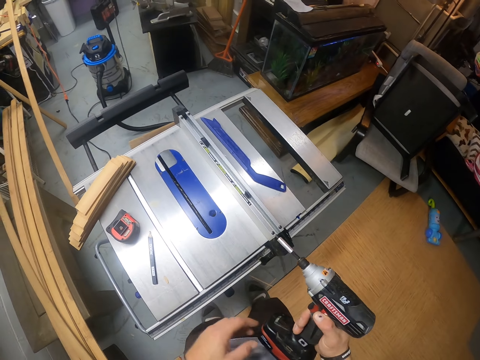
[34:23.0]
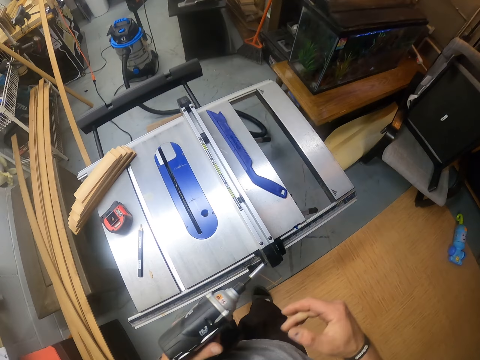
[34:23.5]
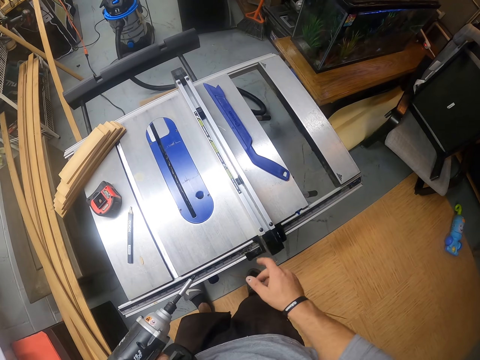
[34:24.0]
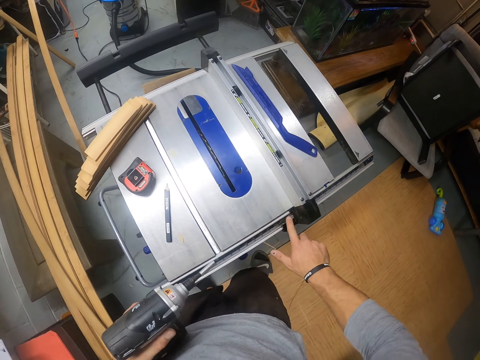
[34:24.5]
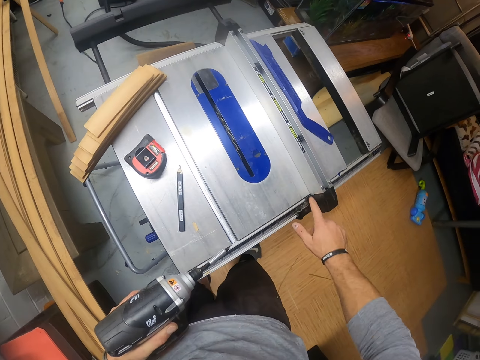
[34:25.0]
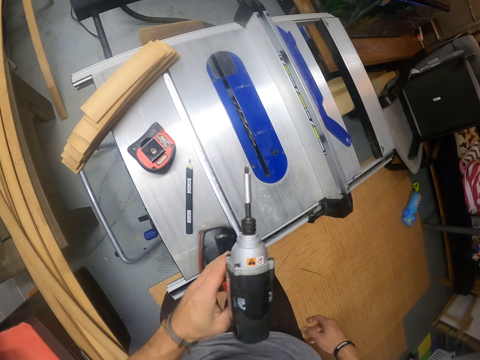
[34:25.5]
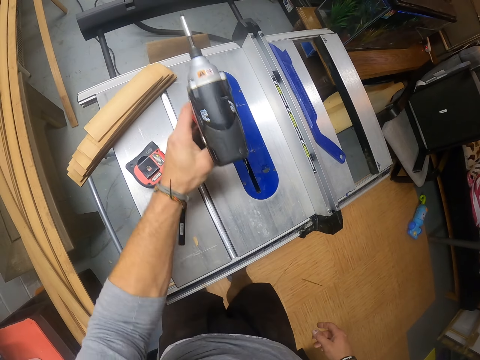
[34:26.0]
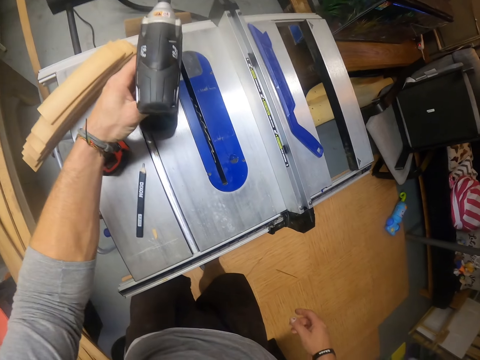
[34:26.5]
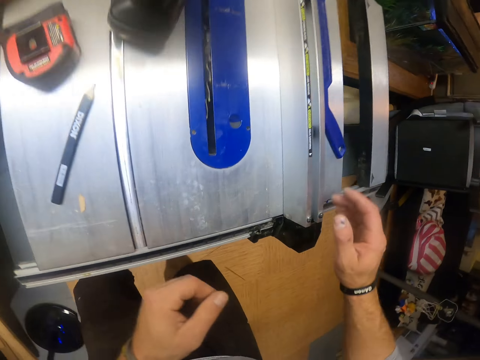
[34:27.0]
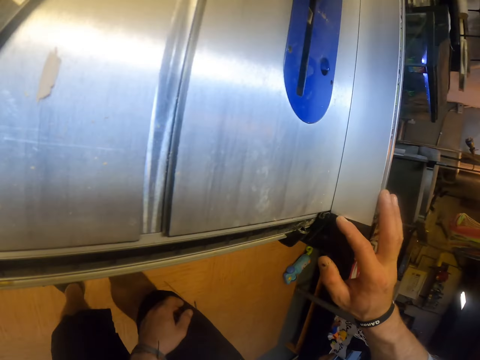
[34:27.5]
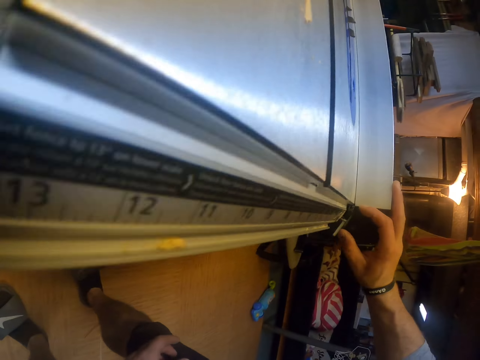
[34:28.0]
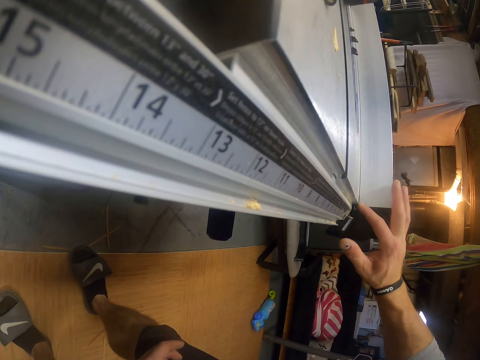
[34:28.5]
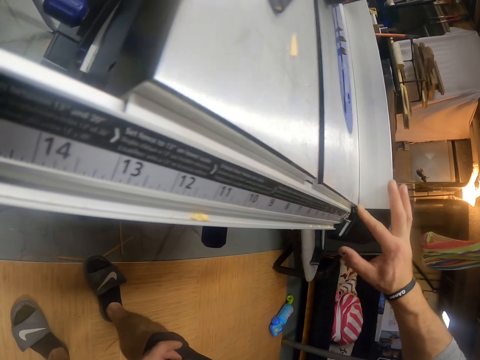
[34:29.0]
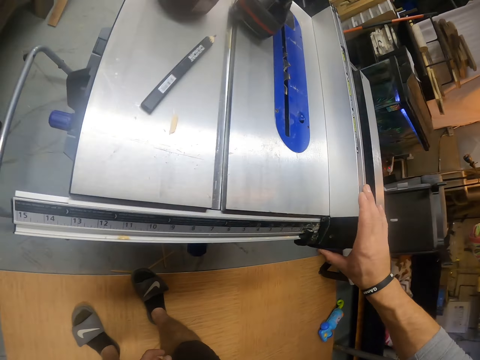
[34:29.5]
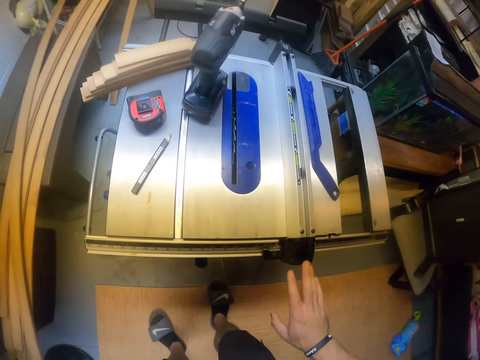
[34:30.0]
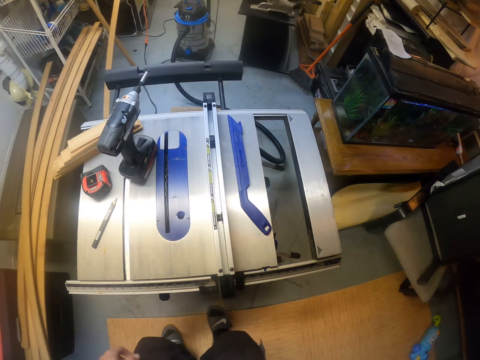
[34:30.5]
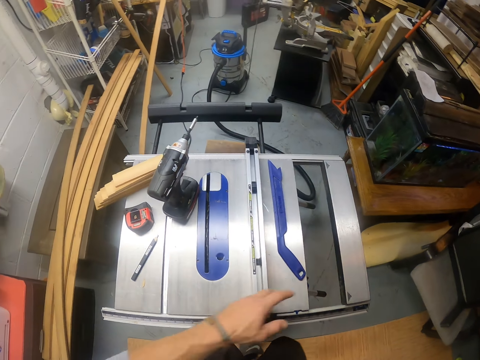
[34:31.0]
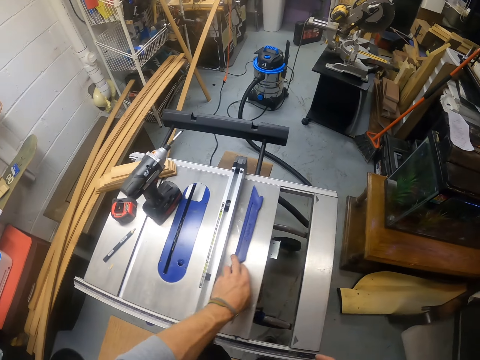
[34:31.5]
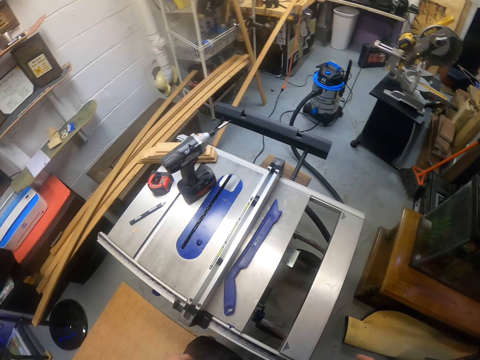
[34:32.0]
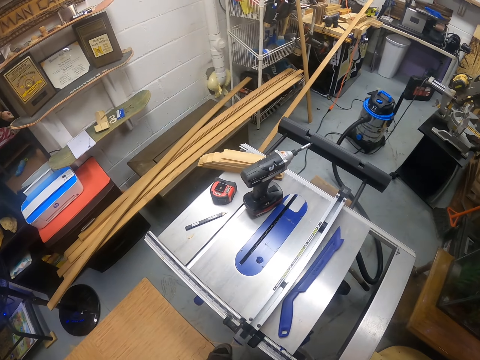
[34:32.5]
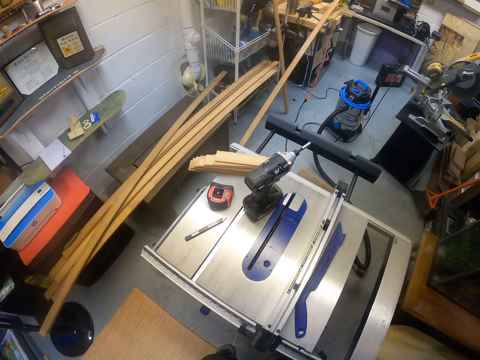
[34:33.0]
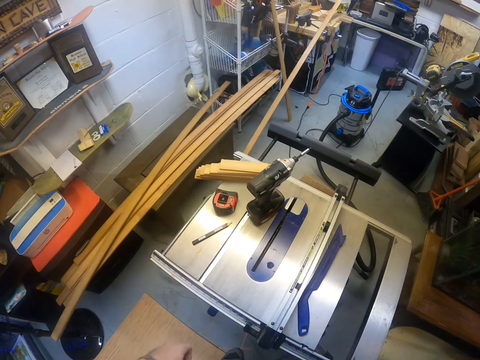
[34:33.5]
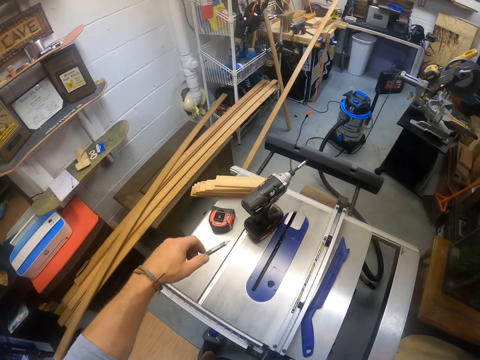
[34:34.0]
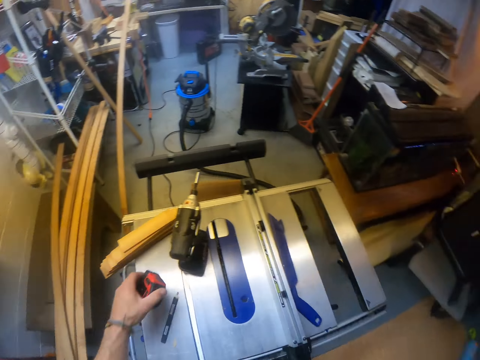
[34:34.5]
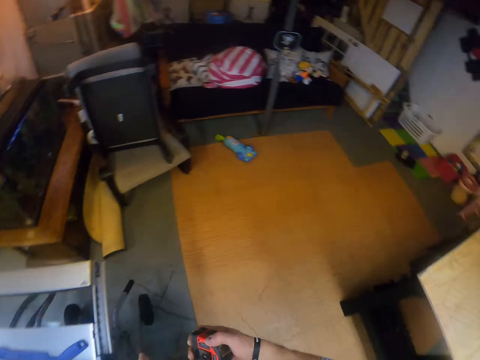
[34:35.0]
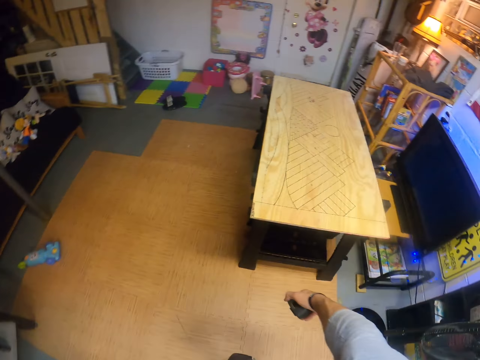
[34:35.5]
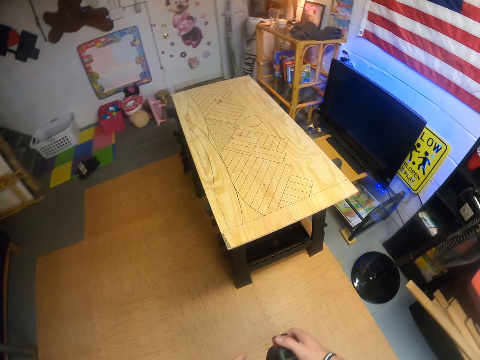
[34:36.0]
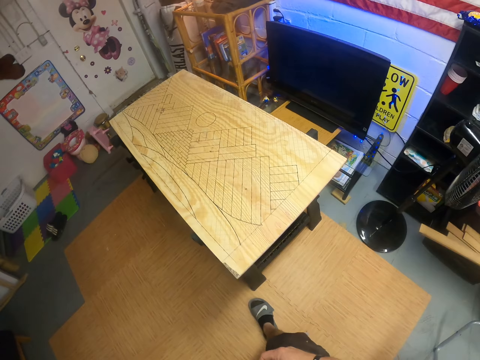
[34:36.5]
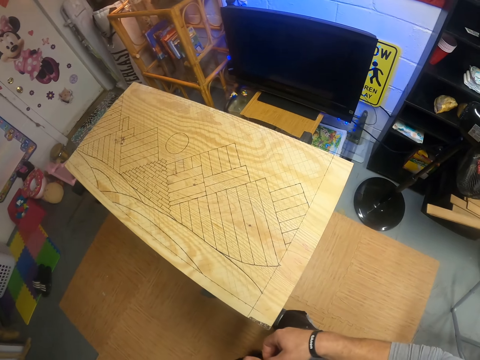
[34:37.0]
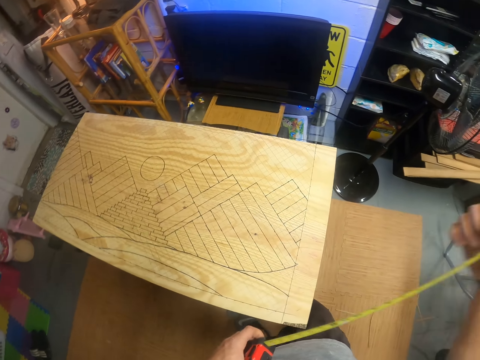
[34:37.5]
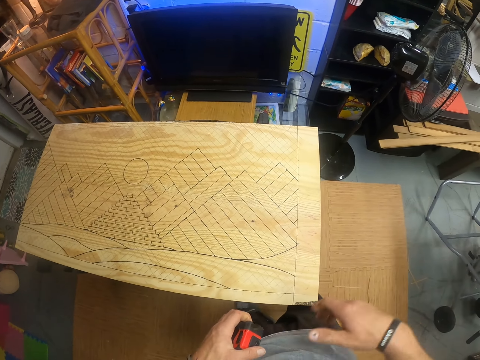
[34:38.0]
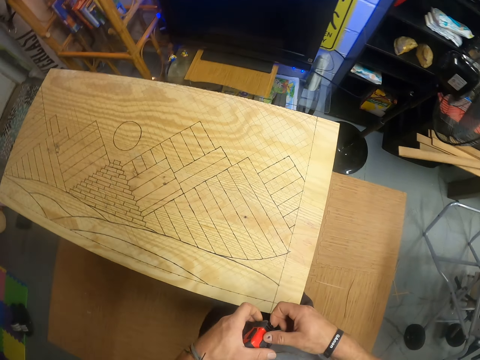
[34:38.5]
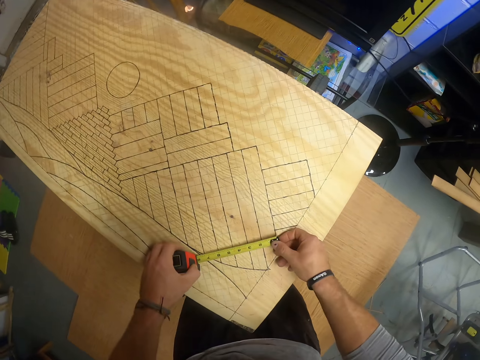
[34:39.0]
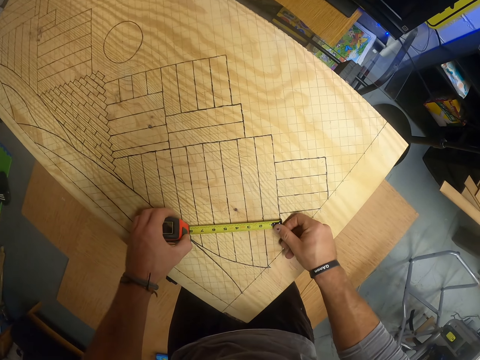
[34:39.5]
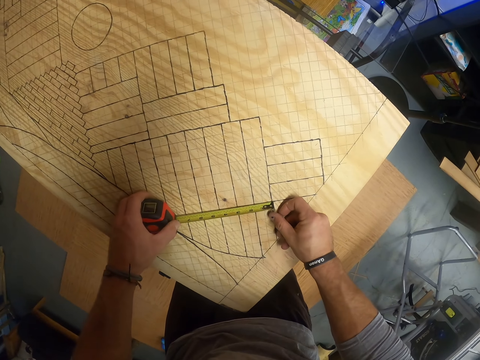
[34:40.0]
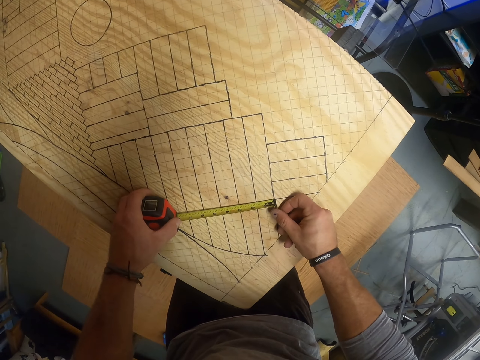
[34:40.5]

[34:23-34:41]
The camera wearer passes the drill from his right hand to his left hand. He holds the machine. He drops the drill on the table saw with his left hand. He adjusts the table saw with his right hand. He taps a tape measure. He moves the push stick on the table saw with his left hand. He picks up the measuring tape from the table saw with his left hand. He passes the measuring tape from his left hand to his right hand. He turns. He walks. He pulls the measuring tape with his right hand. He measures a wooden table with the measuring tape in both hands.

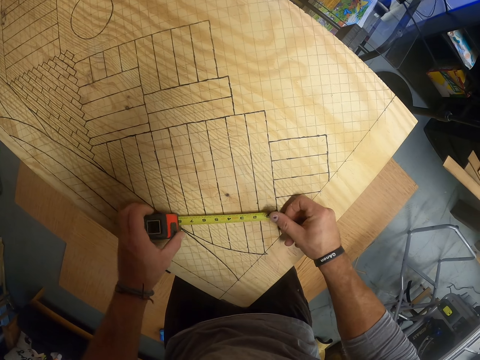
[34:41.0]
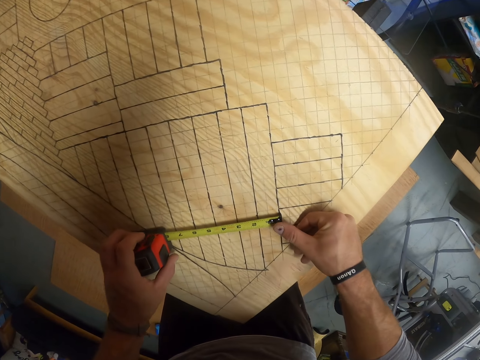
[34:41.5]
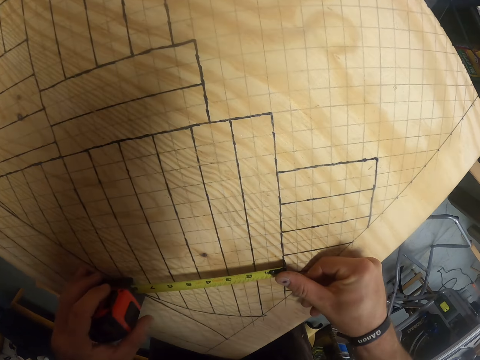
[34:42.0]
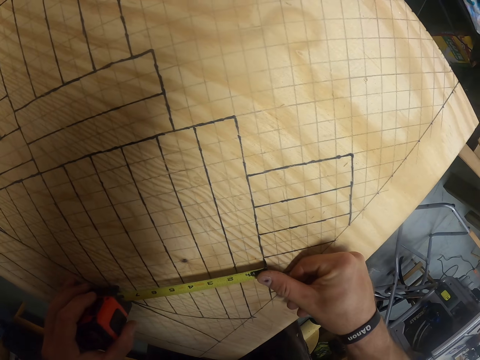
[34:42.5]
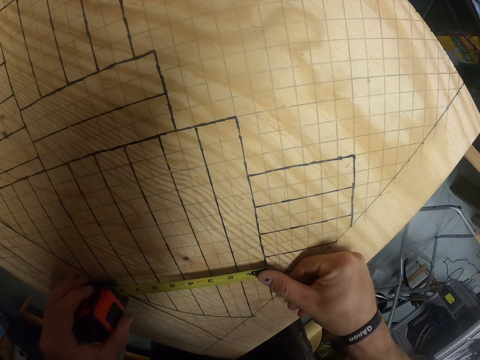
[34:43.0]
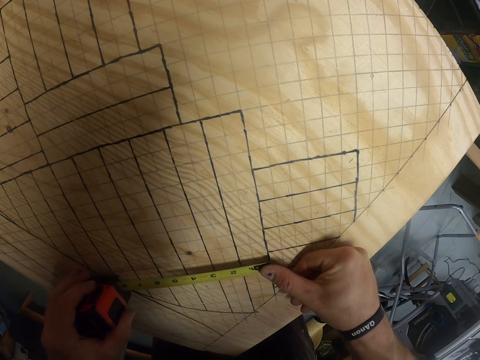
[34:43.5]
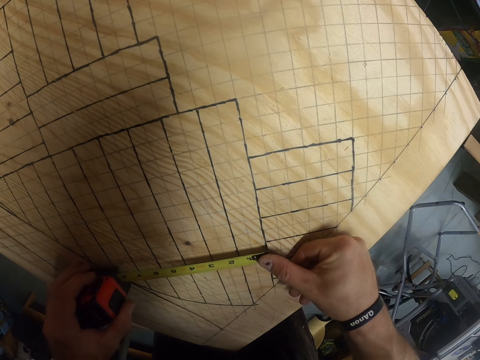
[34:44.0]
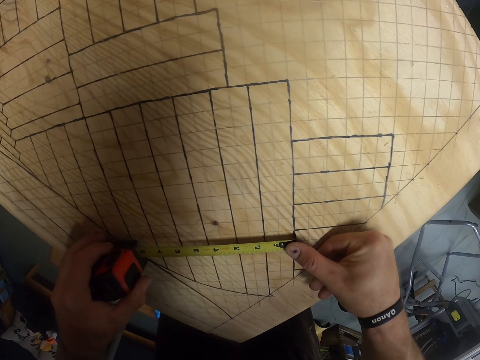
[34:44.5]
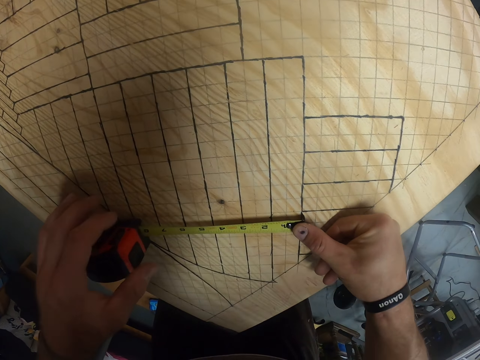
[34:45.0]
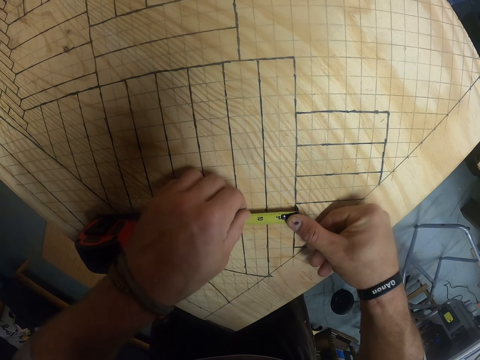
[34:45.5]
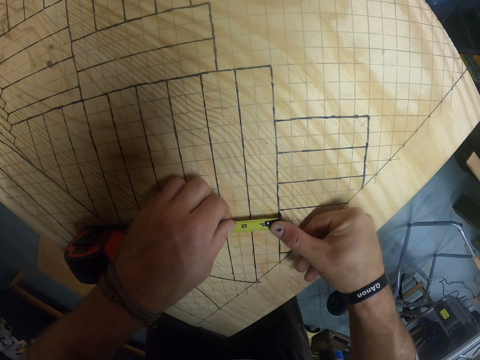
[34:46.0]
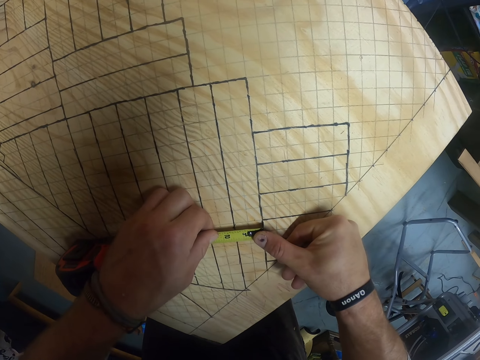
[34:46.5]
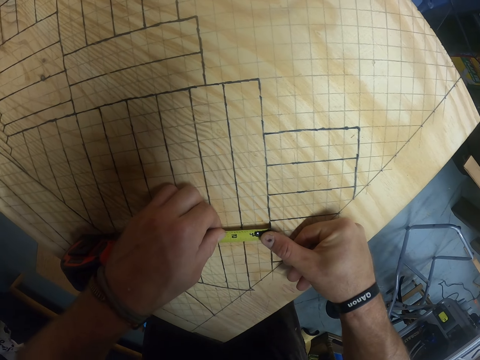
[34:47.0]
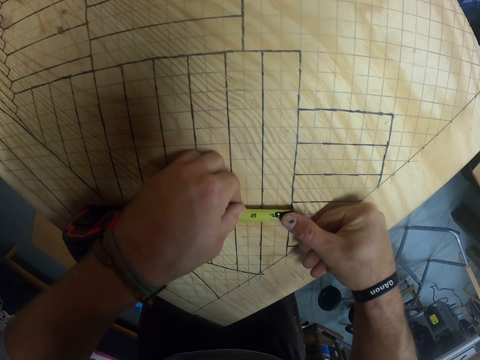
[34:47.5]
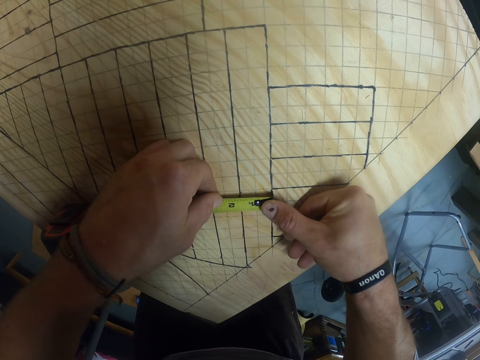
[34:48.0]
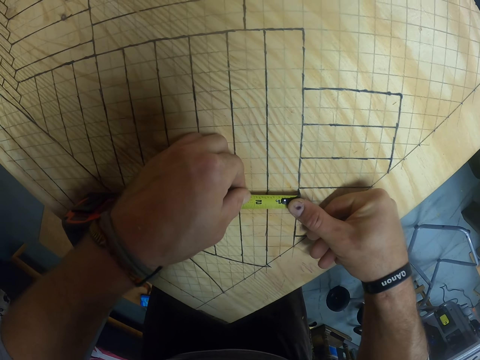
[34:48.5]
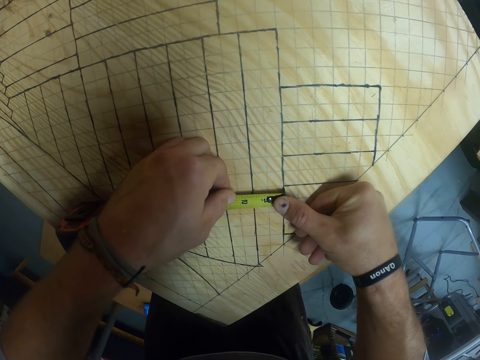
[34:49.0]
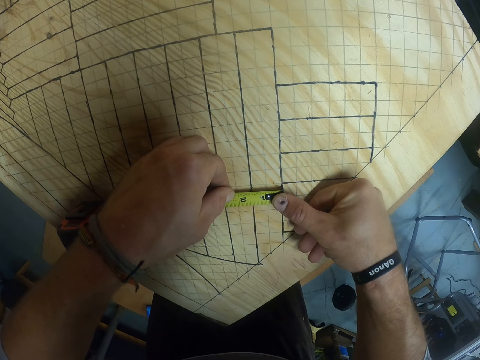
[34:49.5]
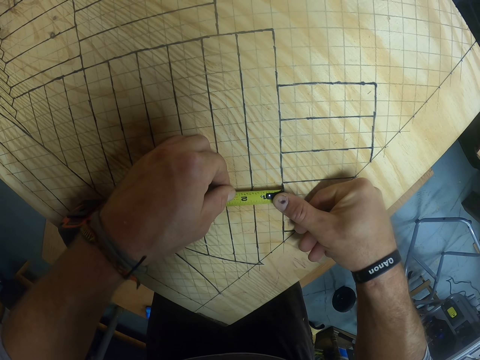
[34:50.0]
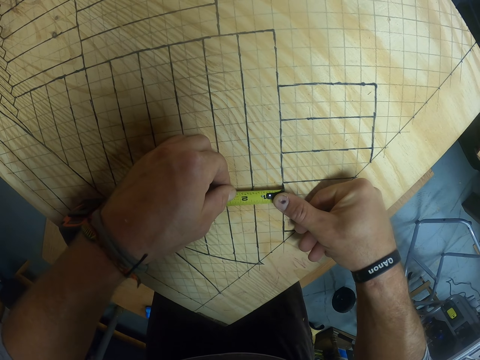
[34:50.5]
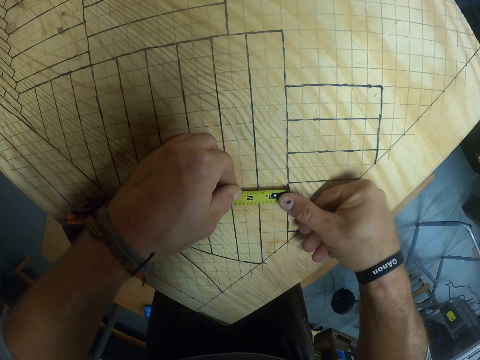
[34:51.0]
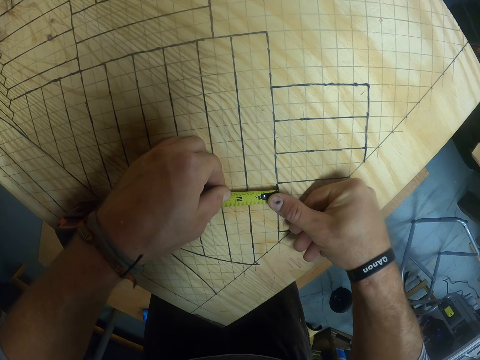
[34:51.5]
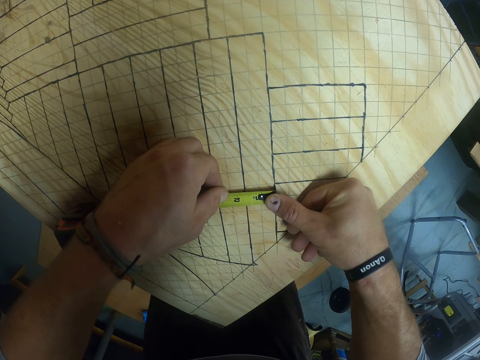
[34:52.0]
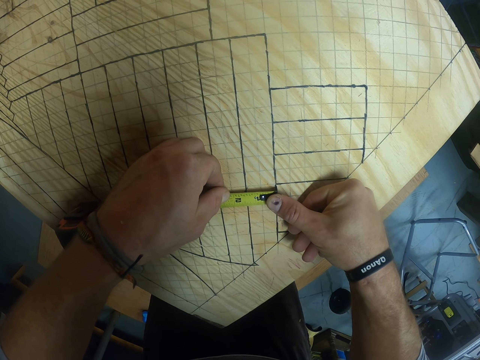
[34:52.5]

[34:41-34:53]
The camera wearer holds the tape measure.
